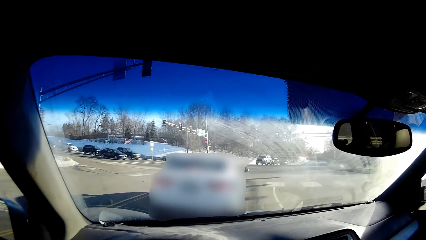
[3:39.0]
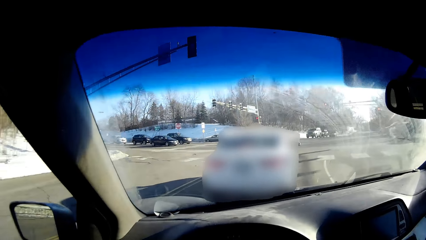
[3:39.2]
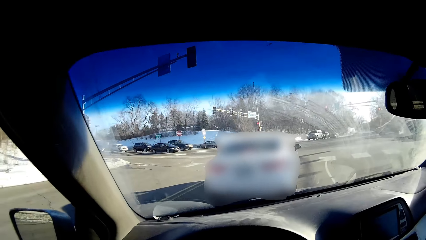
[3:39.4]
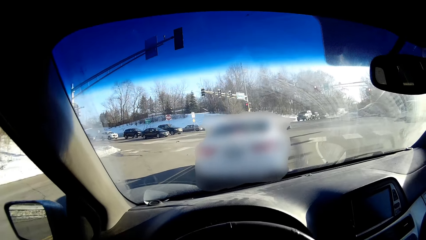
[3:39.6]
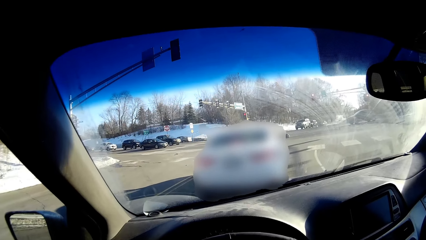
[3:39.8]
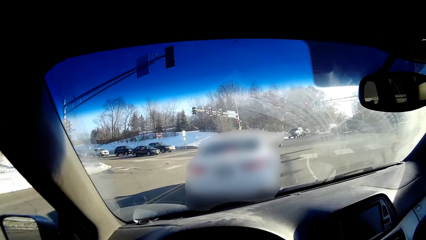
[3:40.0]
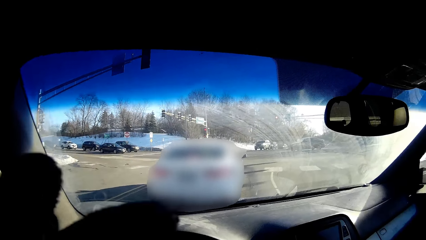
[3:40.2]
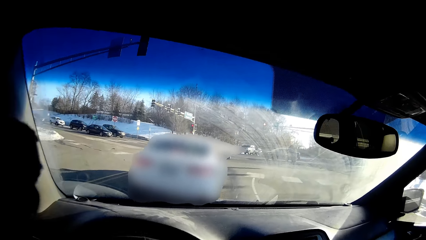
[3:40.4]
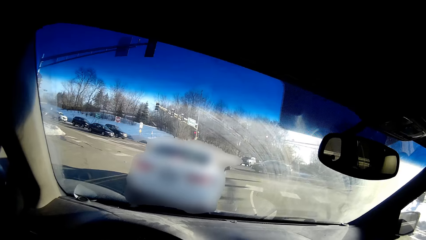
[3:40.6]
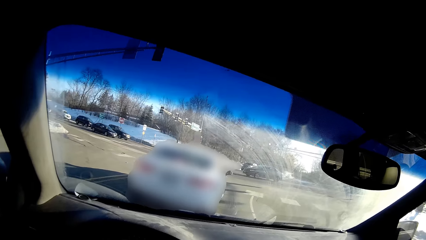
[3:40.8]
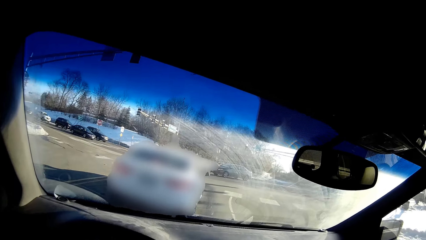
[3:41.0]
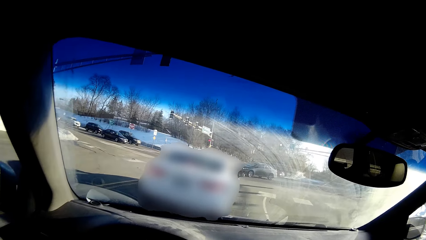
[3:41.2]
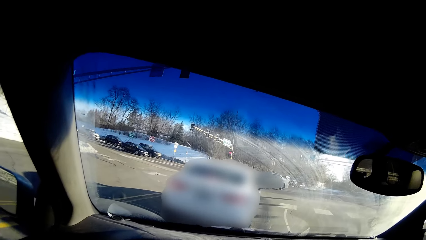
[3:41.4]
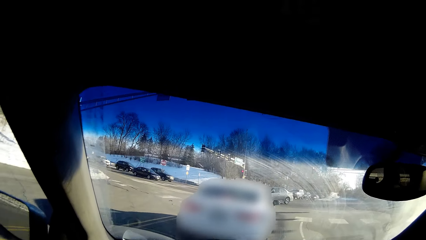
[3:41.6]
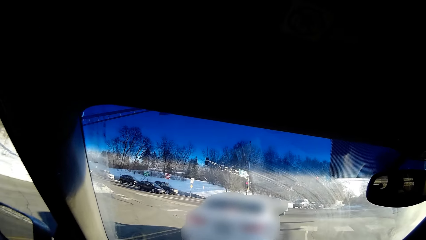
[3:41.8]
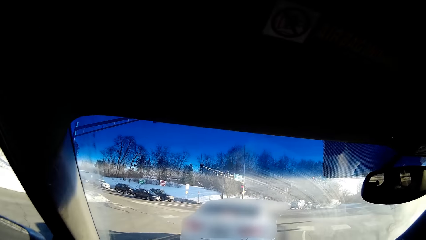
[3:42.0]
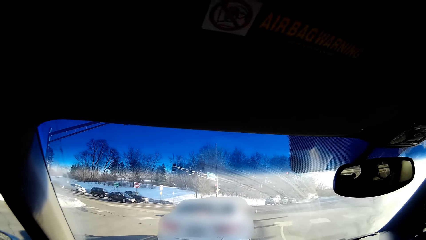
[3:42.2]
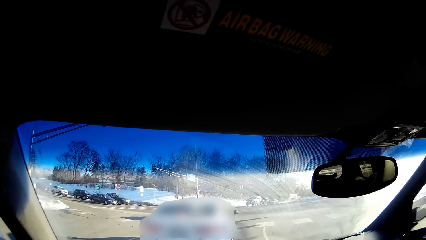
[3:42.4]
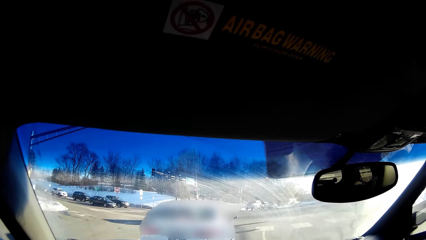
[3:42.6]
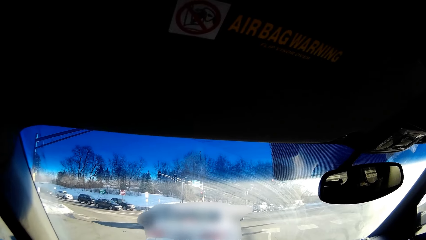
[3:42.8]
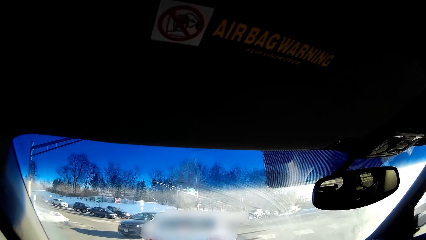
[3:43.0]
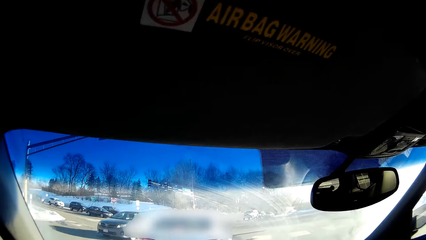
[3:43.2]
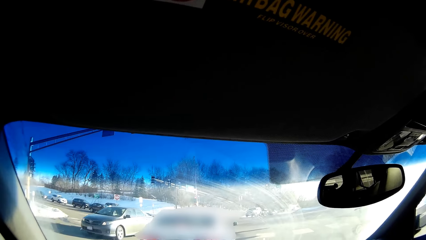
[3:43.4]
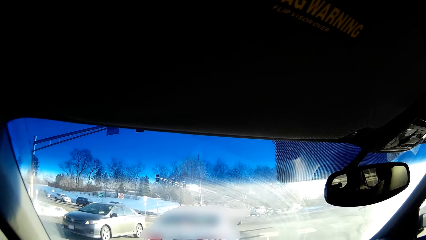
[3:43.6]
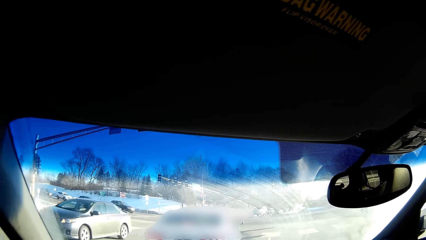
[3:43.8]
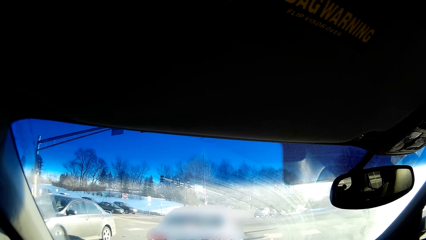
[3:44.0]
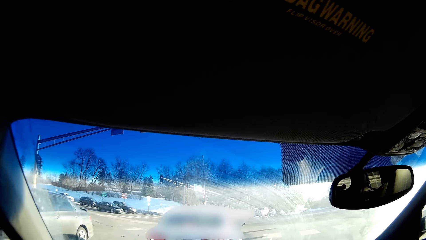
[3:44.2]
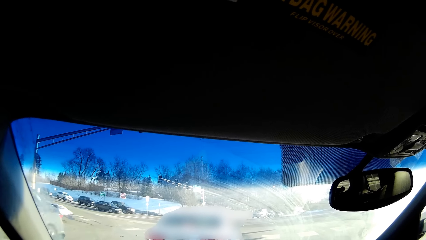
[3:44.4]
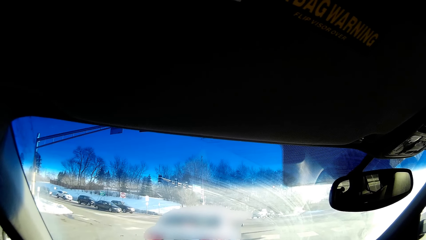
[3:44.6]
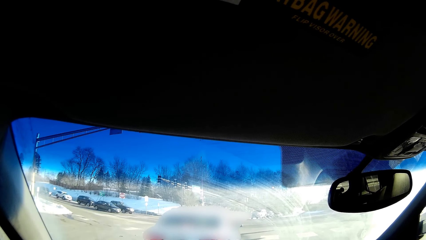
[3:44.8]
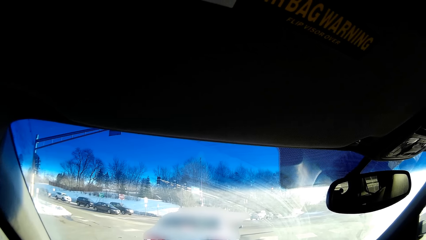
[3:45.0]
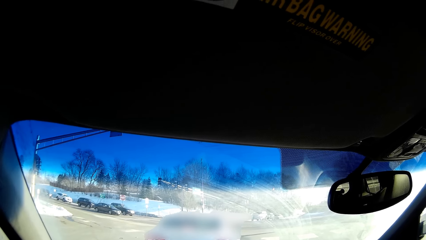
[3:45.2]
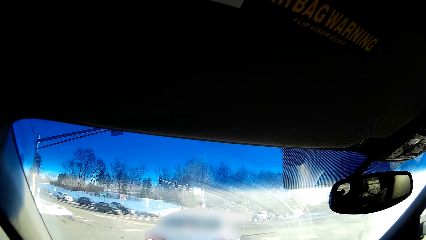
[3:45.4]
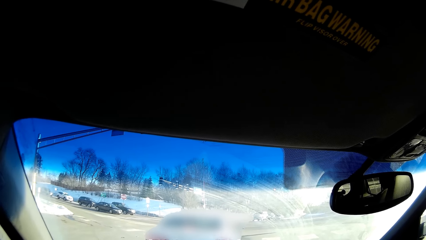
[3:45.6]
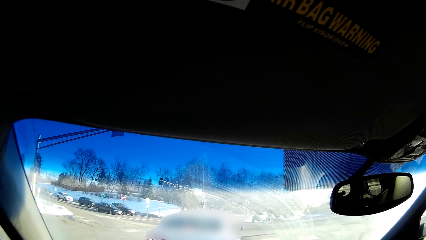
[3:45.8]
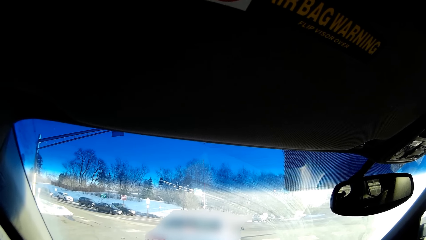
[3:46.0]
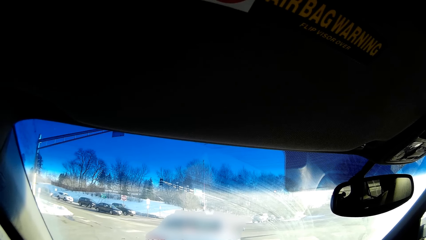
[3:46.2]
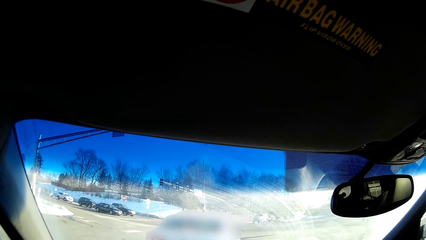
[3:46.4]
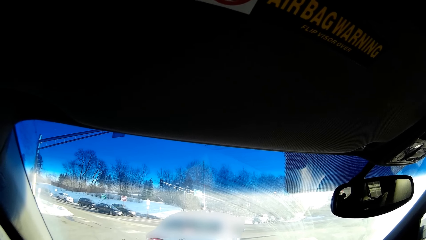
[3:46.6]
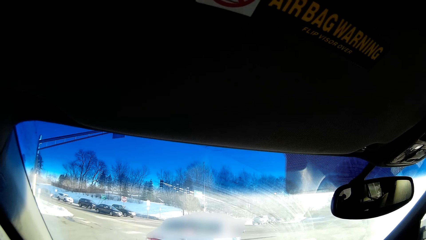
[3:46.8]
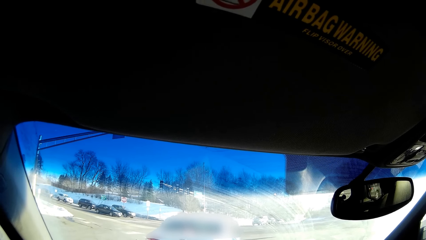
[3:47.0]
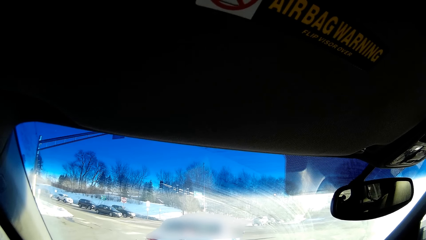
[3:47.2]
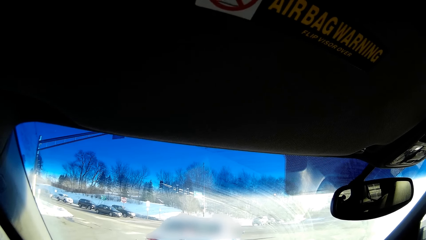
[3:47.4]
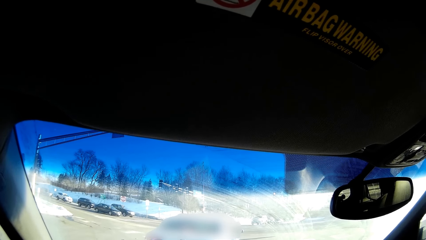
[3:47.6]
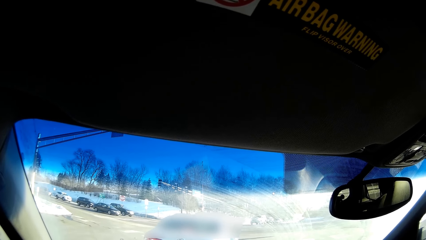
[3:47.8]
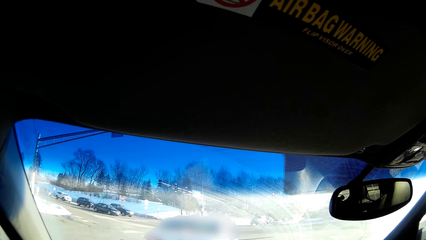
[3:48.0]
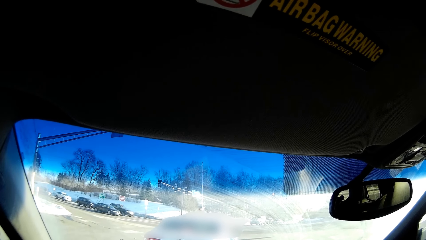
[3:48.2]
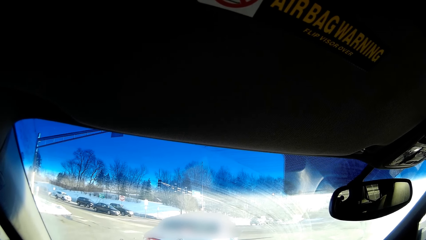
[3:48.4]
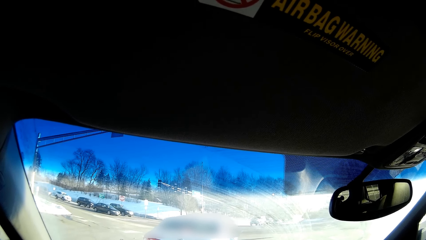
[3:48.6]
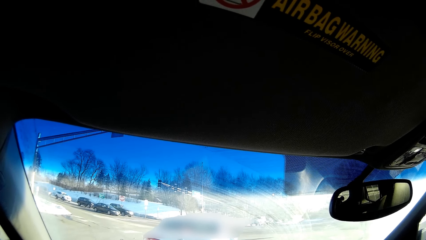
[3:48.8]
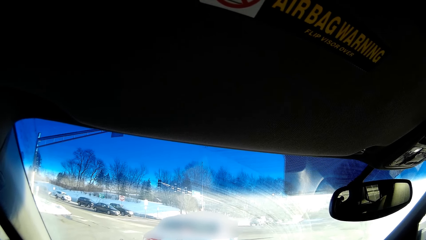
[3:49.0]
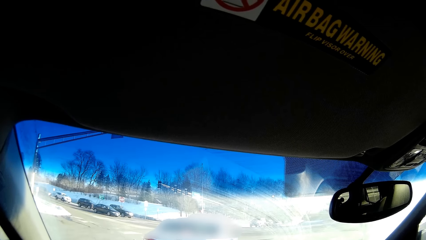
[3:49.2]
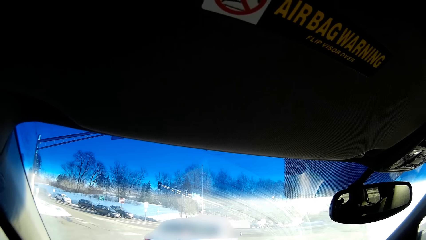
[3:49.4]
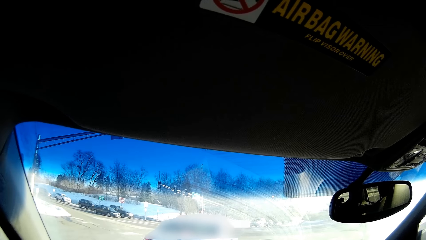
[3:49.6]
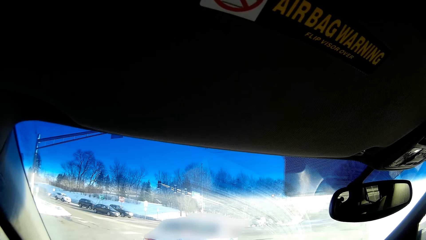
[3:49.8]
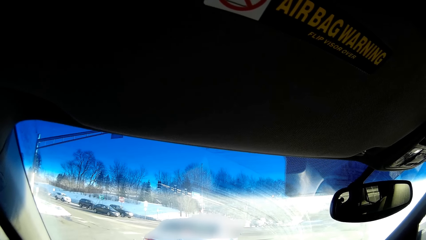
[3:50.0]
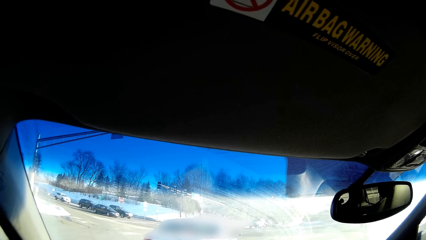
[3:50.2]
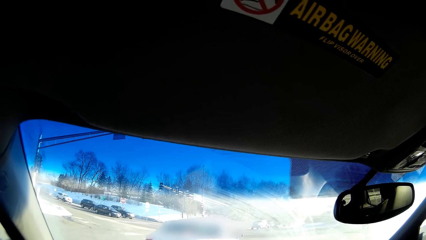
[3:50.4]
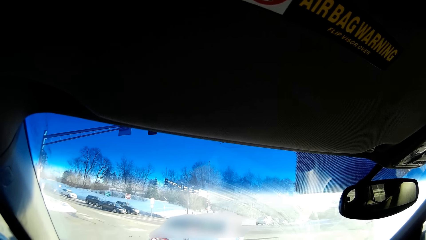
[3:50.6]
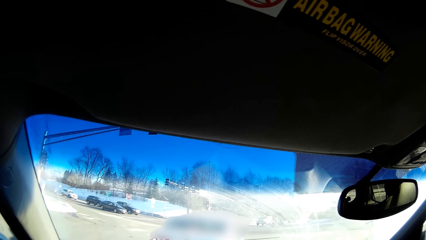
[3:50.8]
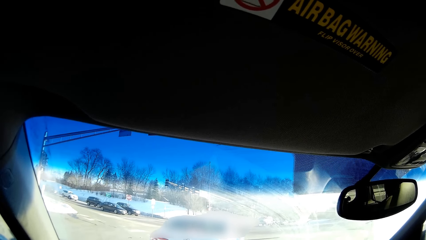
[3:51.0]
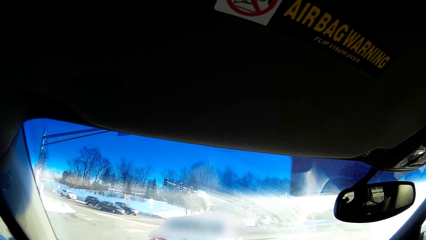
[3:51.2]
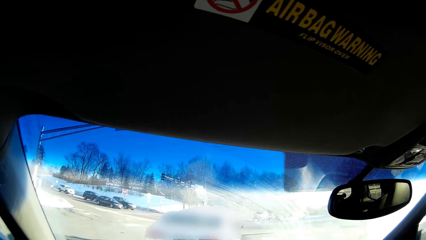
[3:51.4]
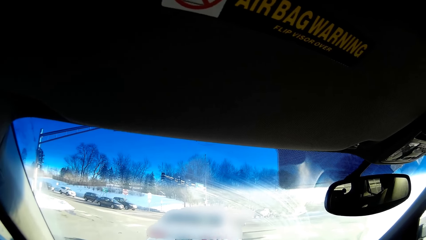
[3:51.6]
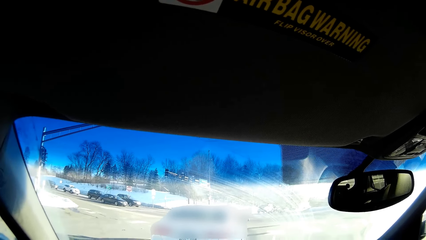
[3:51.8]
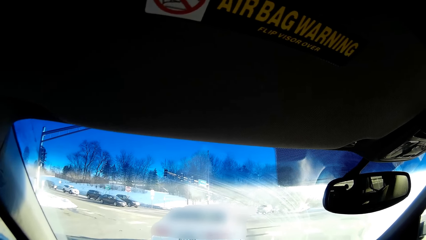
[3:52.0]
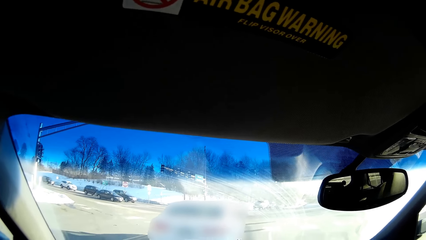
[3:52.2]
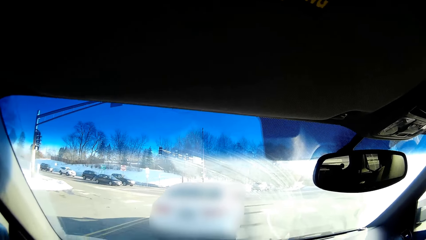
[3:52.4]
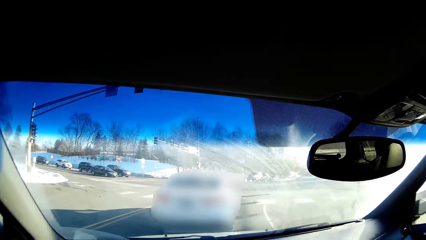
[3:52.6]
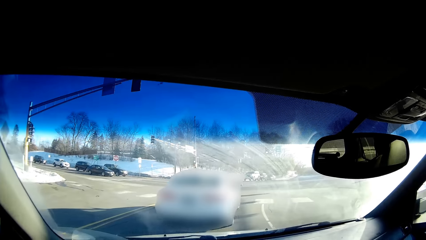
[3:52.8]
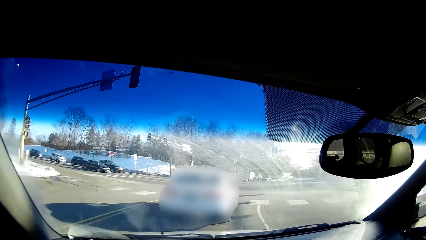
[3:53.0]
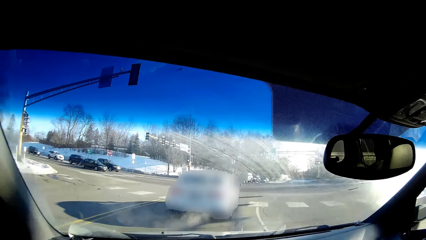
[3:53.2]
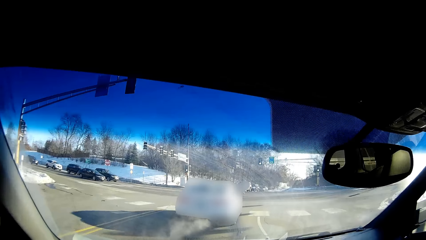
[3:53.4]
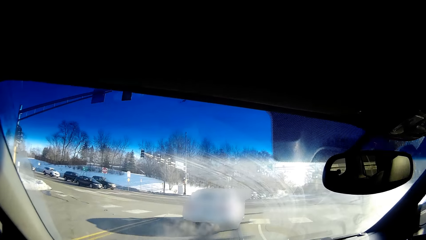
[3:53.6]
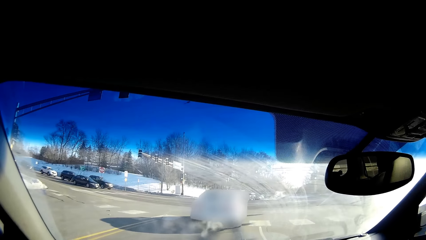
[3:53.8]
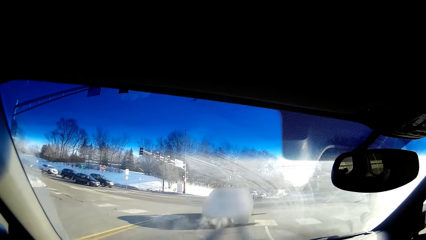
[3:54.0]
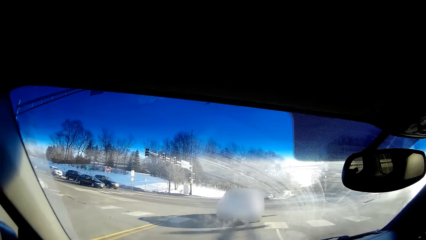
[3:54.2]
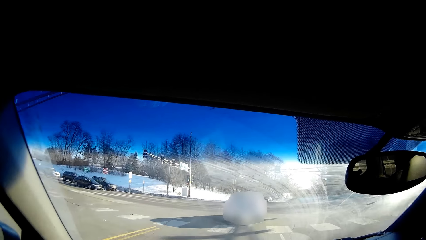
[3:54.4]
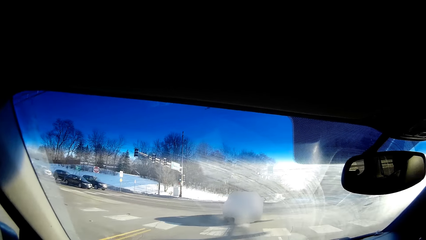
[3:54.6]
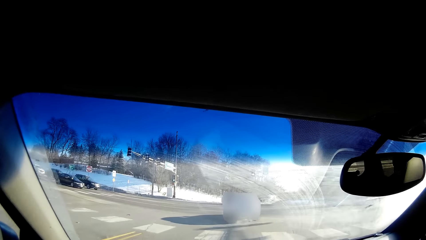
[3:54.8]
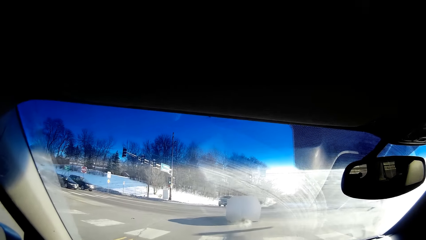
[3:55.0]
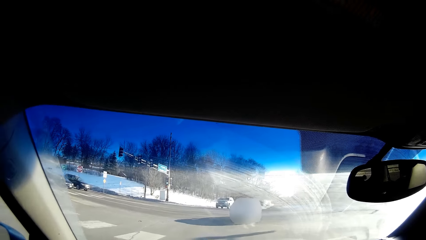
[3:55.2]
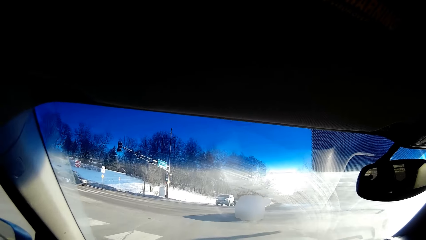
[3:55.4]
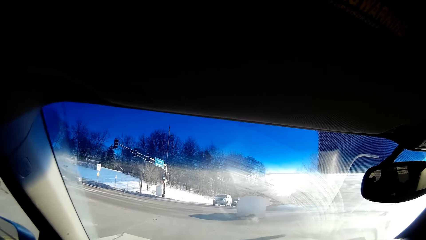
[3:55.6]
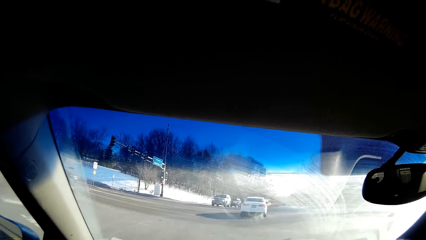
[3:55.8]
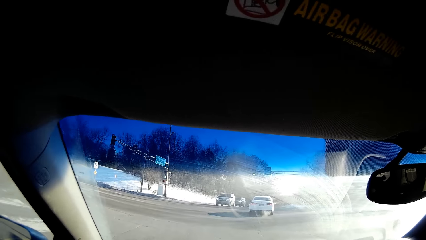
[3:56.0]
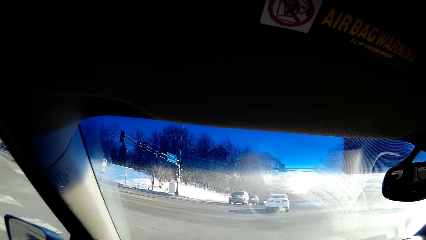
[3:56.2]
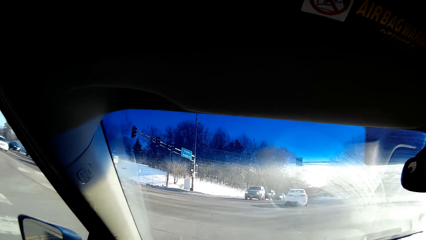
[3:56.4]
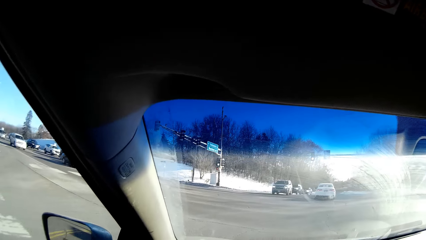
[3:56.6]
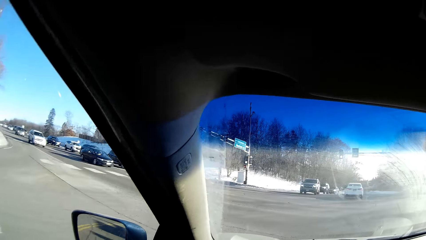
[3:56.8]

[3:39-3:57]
The camera wearer touches the face. They look around. They drive the car.
